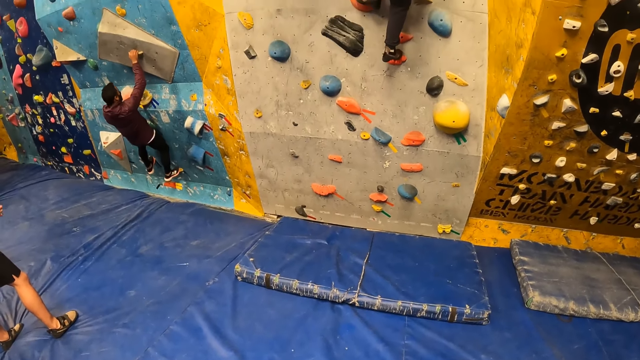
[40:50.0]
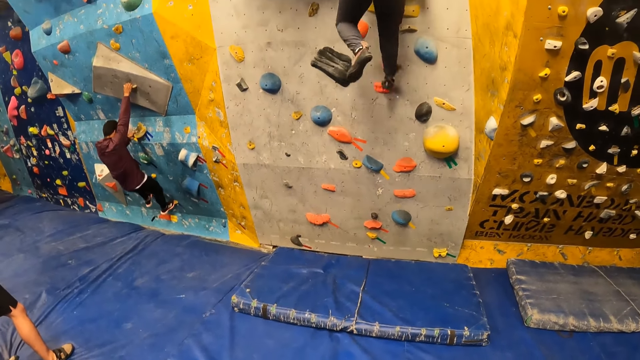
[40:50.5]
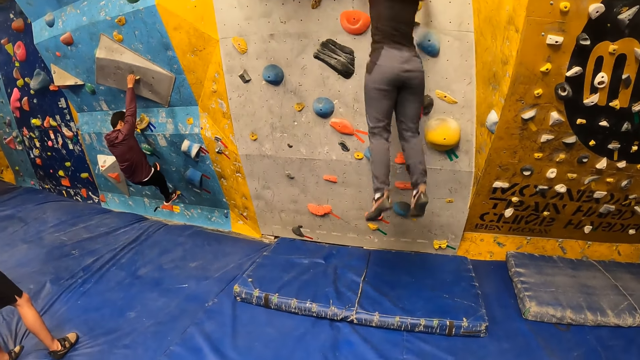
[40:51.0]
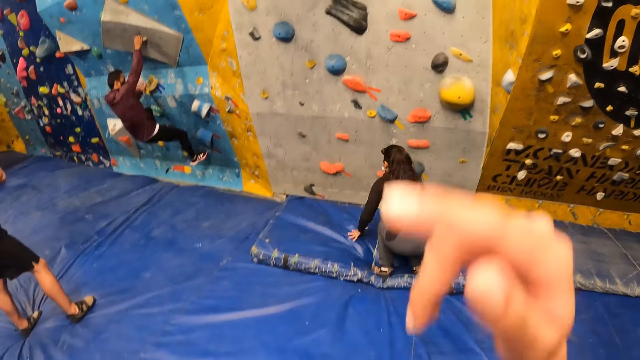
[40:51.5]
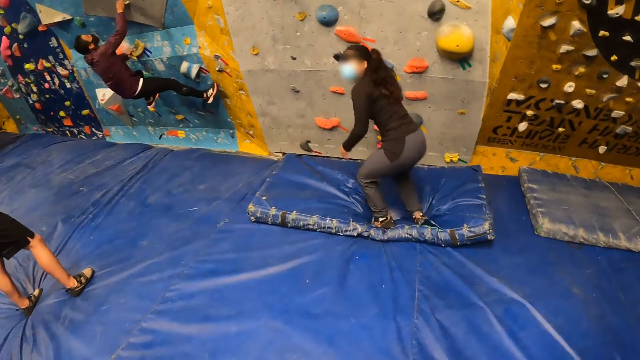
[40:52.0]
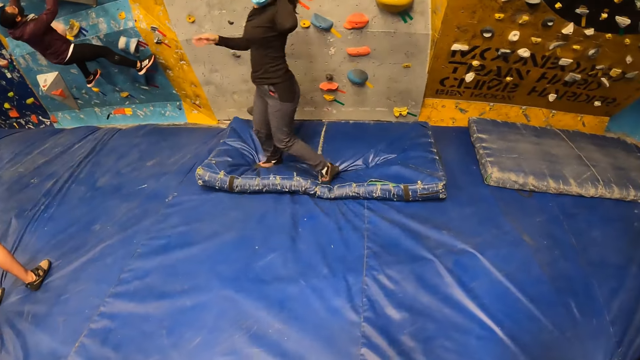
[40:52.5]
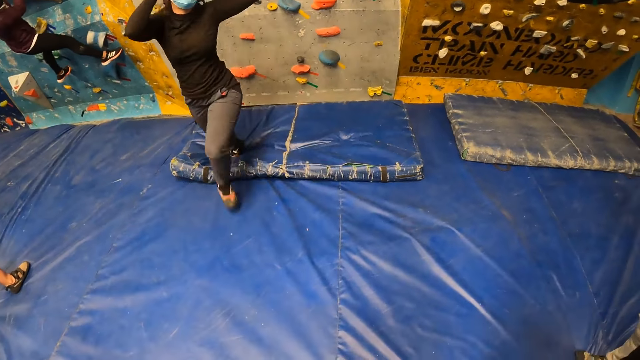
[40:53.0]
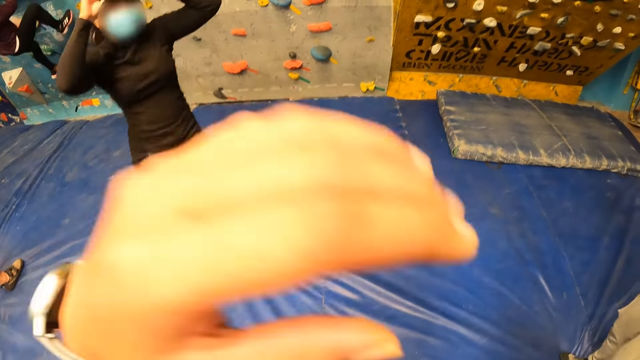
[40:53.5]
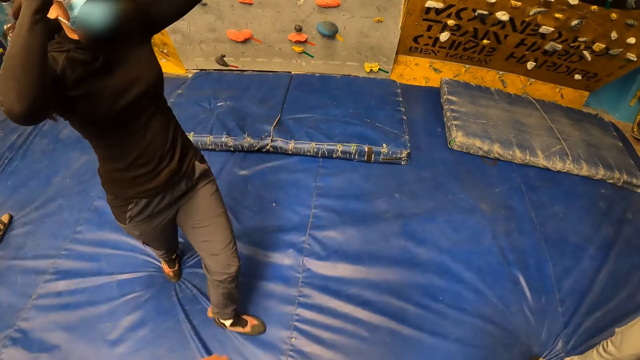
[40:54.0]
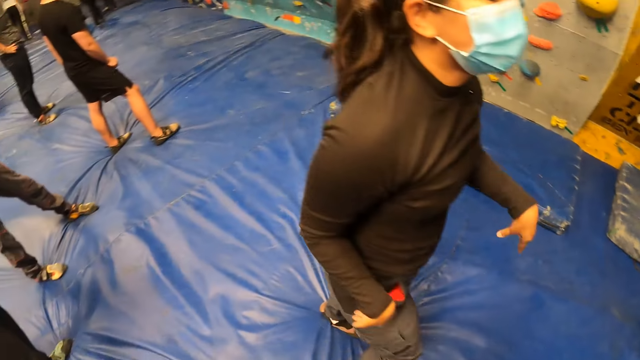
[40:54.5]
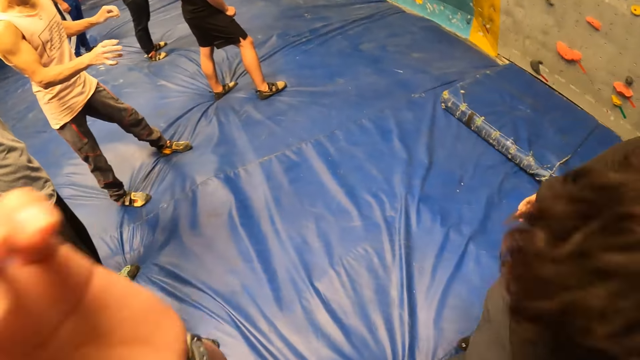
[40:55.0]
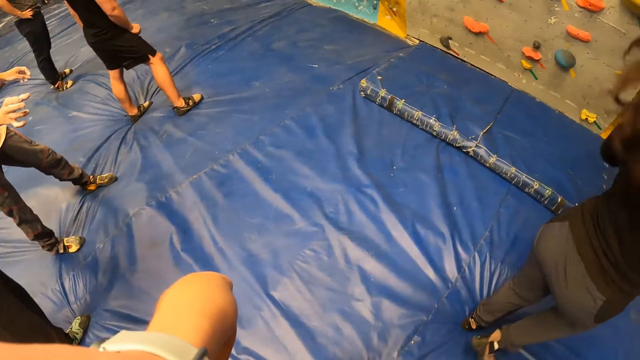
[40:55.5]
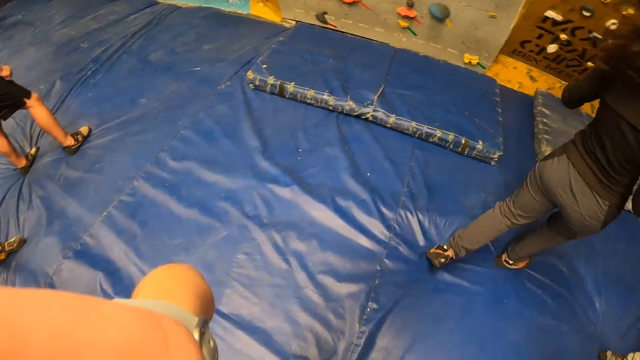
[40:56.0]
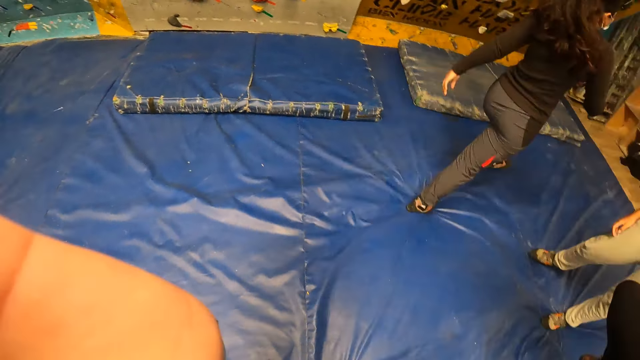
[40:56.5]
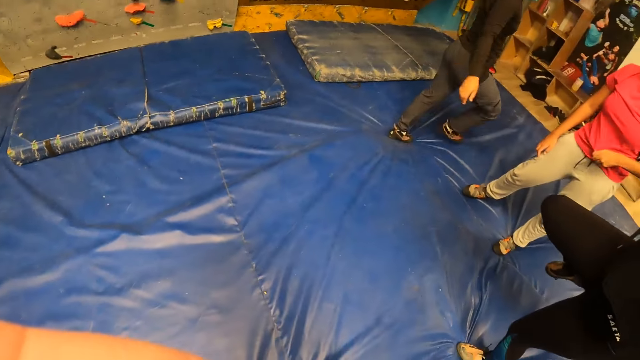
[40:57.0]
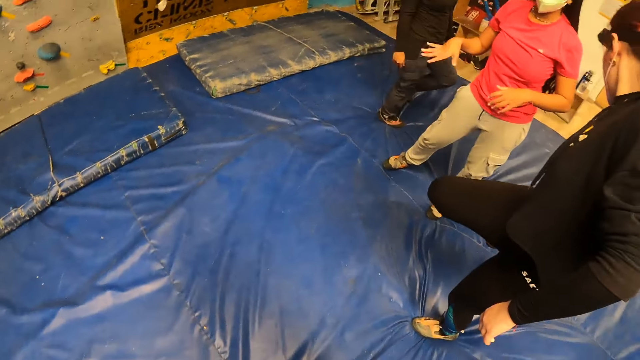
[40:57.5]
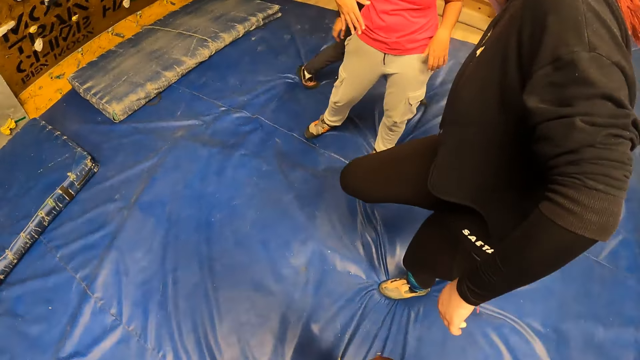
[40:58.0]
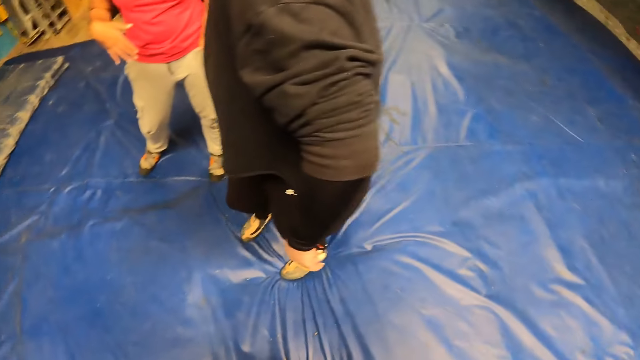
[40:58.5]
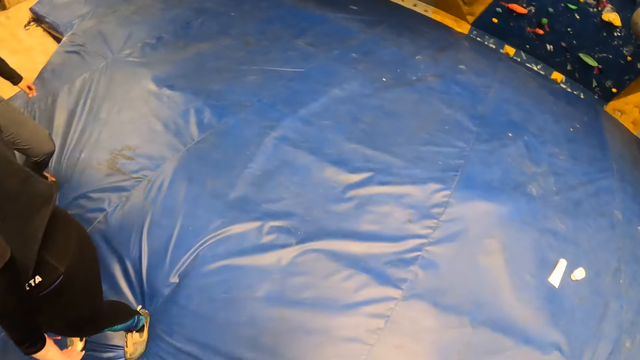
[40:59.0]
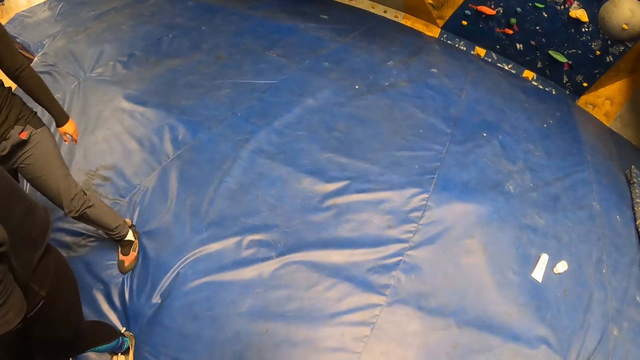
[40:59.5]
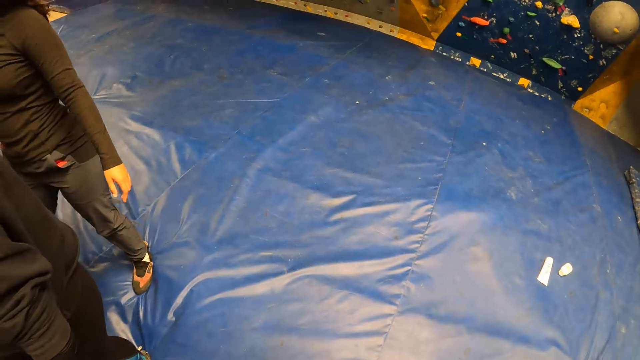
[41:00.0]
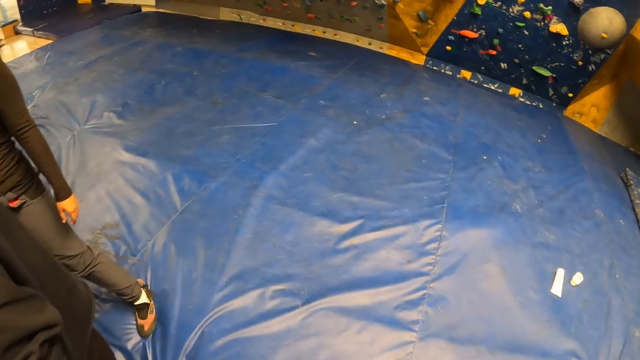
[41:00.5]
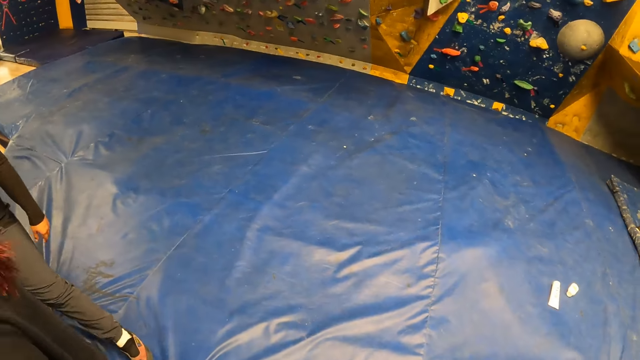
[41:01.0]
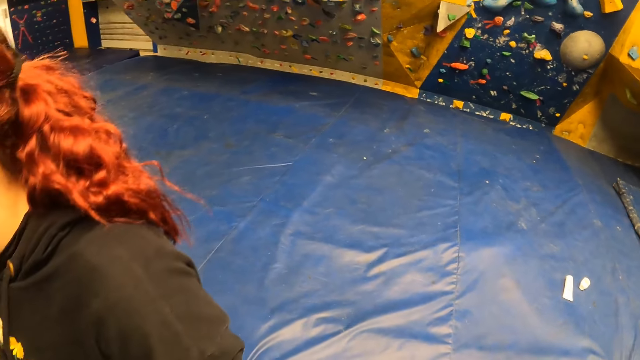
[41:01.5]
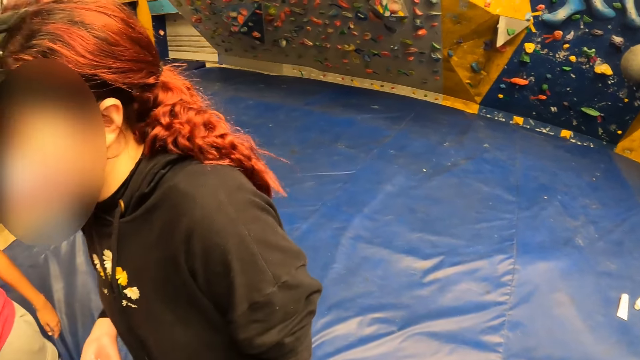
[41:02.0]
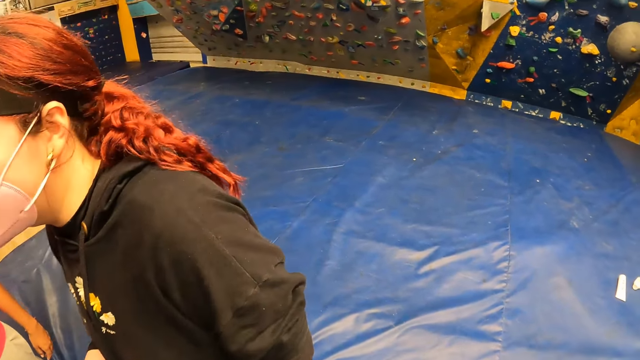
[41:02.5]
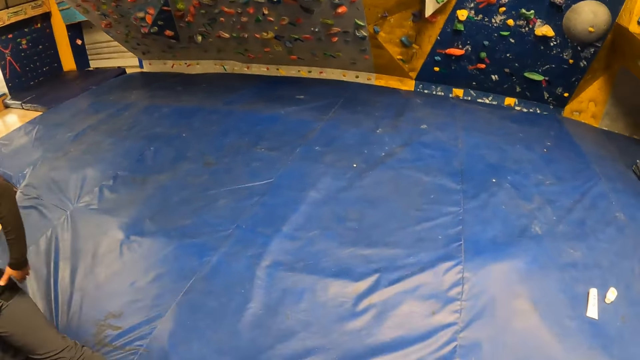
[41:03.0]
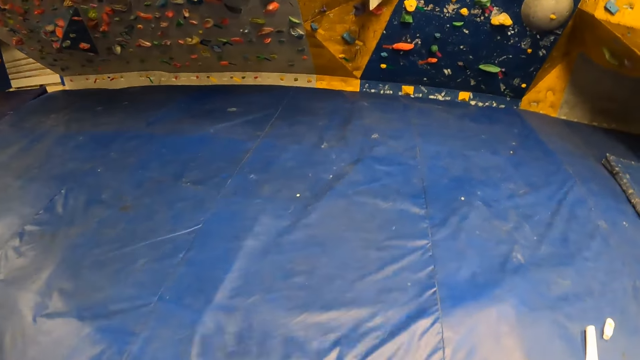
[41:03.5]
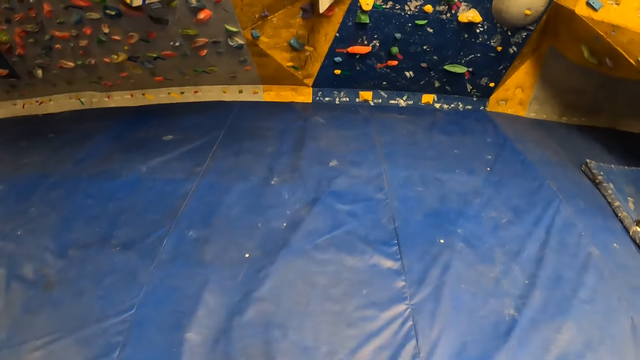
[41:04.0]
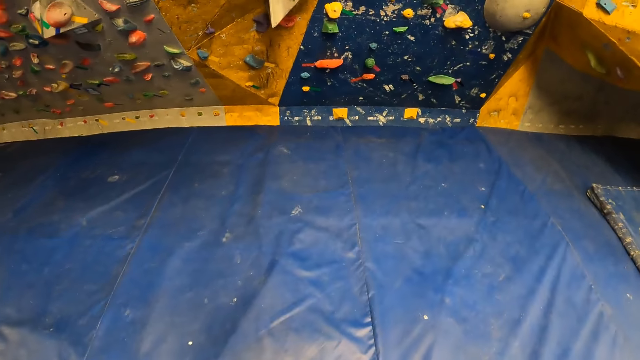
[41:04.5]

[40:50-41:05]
A woman jumps down from the climbing wall. The camera wearer moves their hands. The woman moves around. The woman adjusts a camera on her head with both hands. The camera wearer looks around. The woman moves around. The camera wearer looks around. They do something.

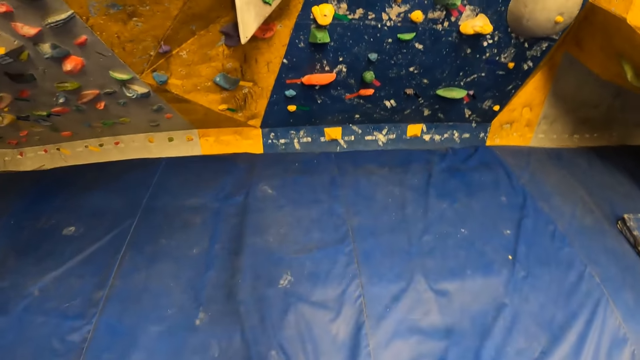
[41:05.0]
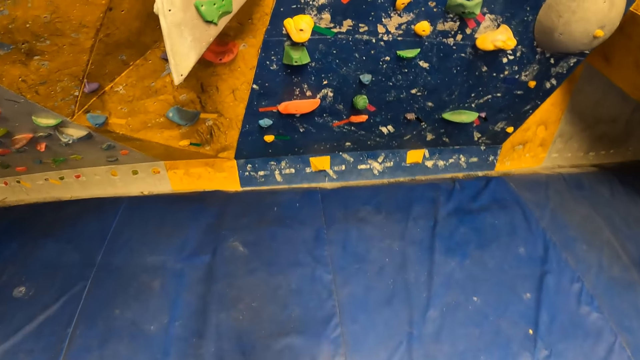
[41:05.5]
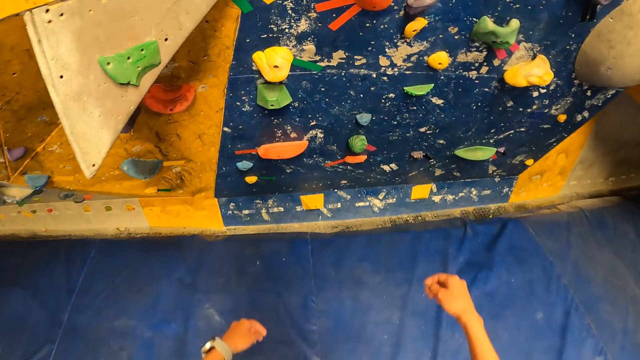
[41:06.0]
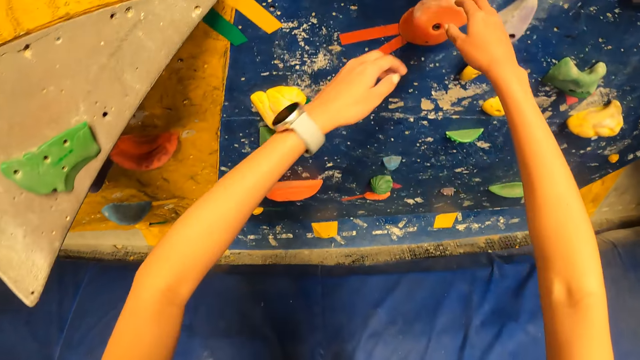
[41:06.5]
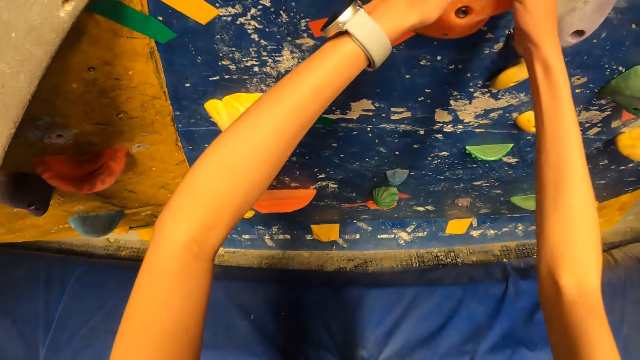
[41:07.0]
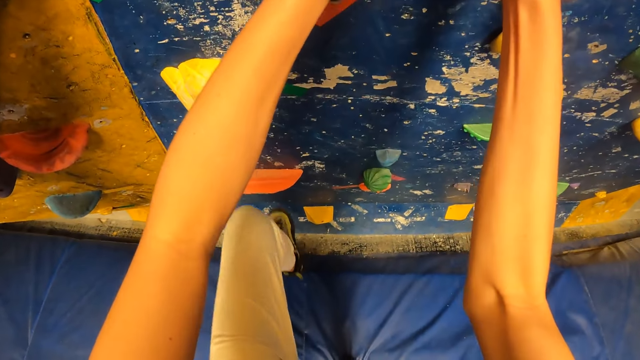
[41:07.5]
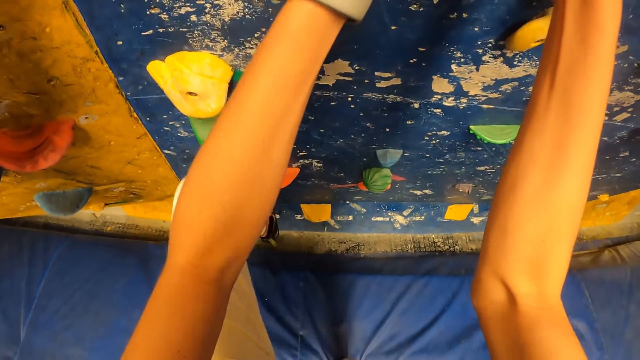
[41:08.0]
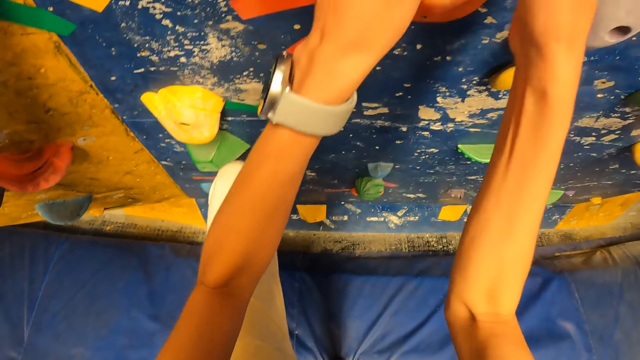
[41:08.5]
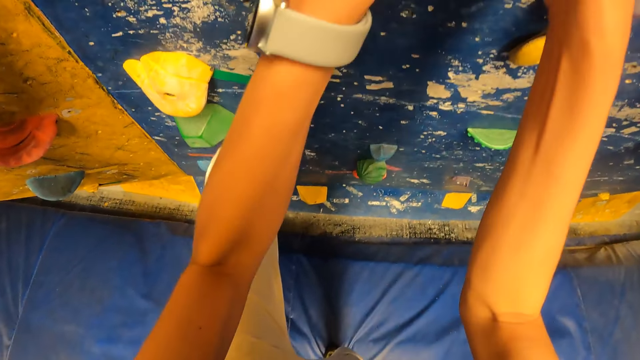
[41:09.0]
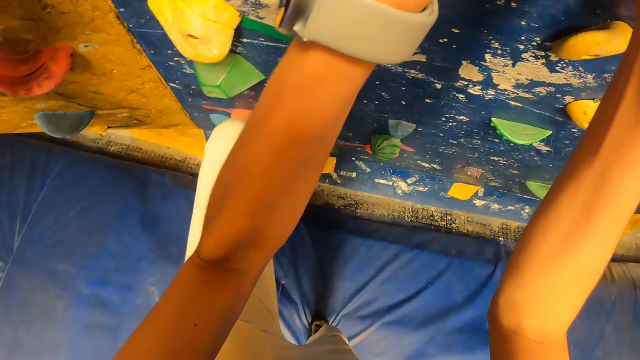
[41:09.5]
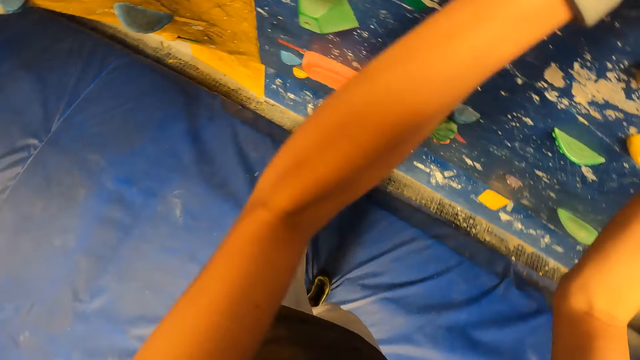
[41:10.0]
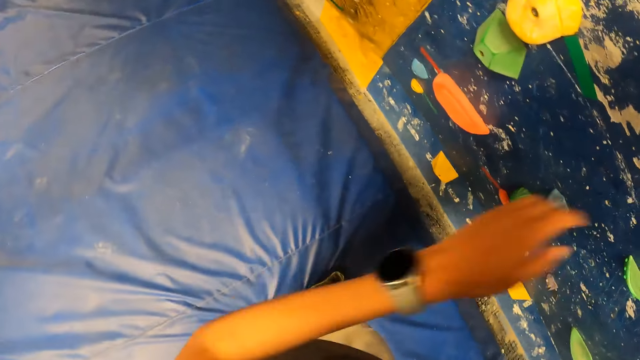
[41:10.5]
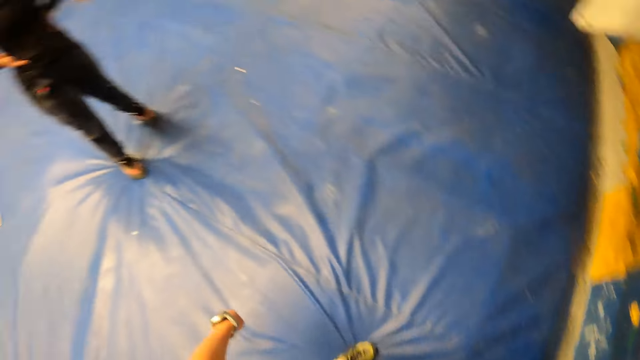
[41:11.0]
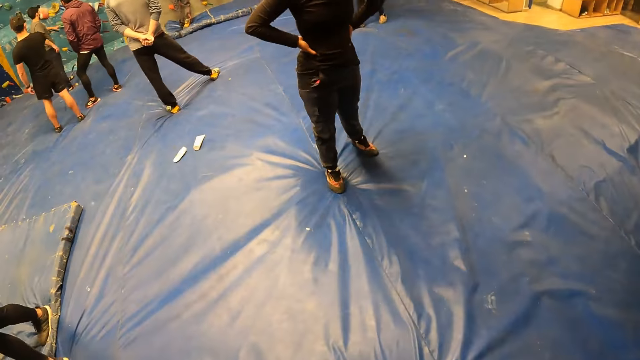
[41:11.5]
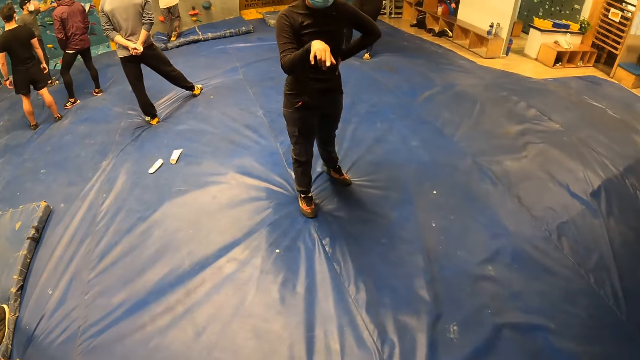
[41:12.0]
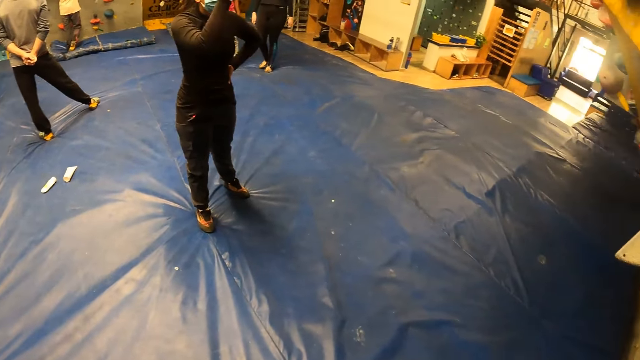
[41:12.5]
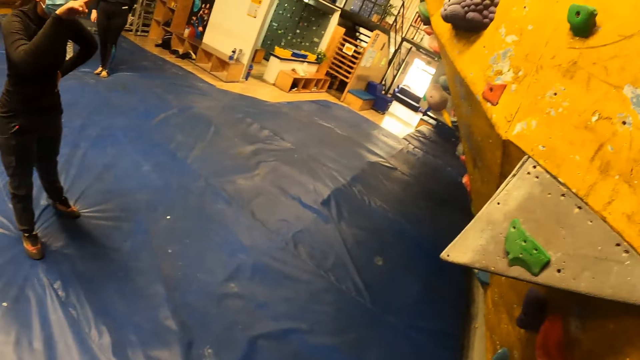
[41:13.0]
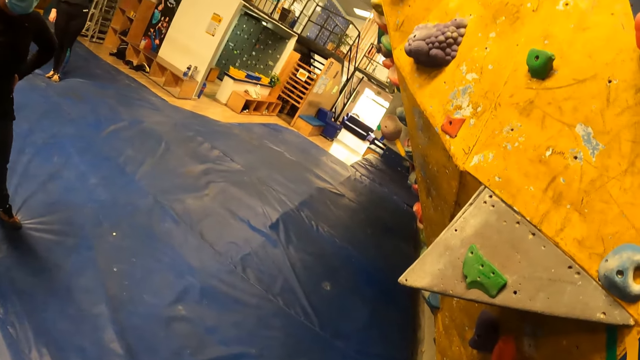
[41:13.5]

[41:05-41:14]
A man attempts to step on the wall. The camera wearer climbs the climbing wall with both hands. They remove both hands from the climbing wall. They look around. A woman interacts with the camera wearer. The woman points at something. The camera wearer looks around.
